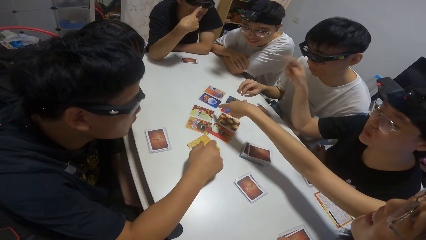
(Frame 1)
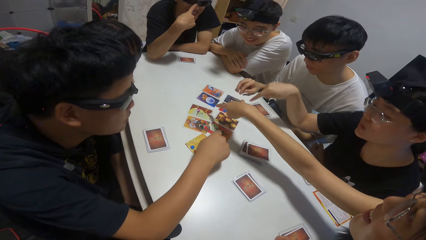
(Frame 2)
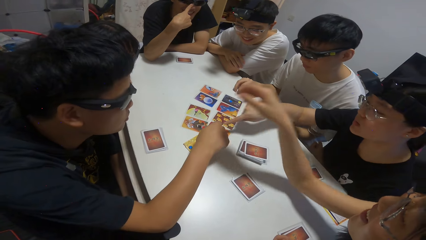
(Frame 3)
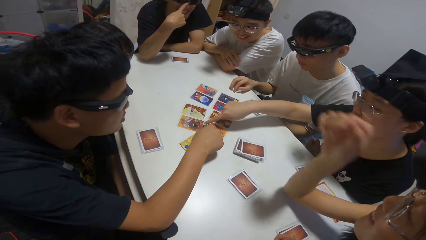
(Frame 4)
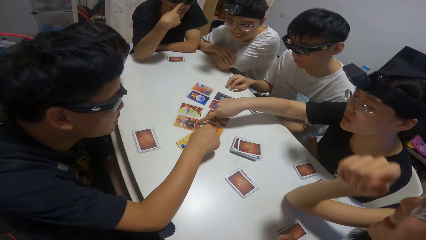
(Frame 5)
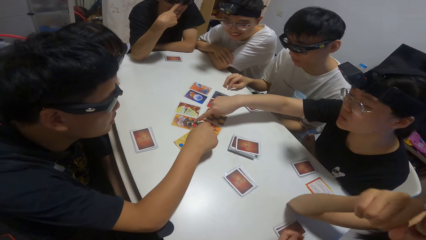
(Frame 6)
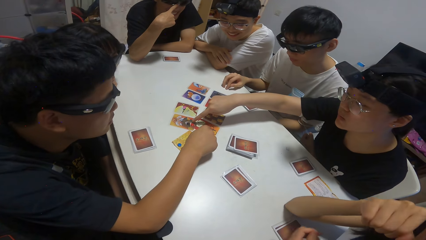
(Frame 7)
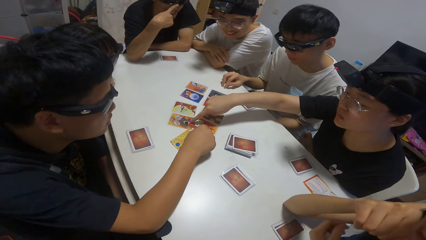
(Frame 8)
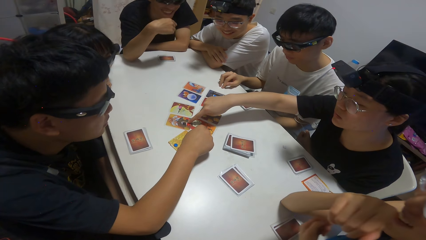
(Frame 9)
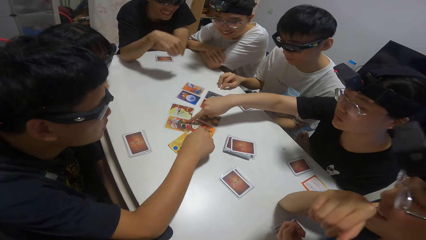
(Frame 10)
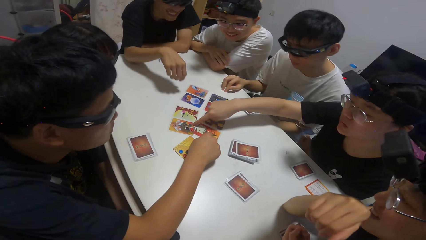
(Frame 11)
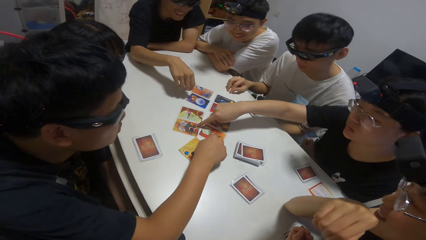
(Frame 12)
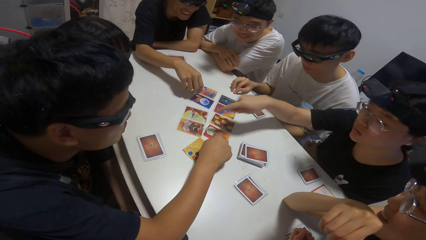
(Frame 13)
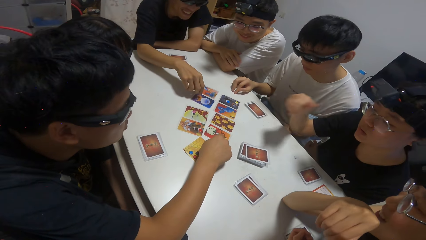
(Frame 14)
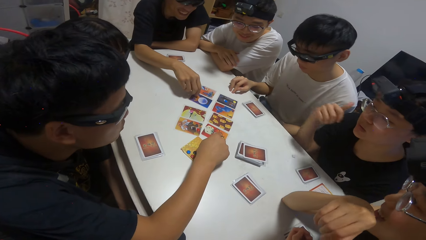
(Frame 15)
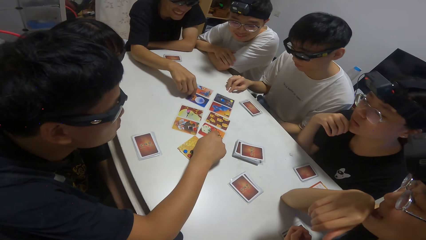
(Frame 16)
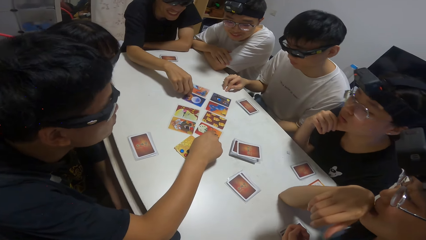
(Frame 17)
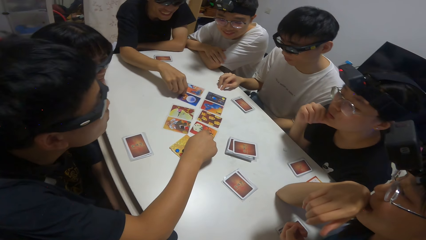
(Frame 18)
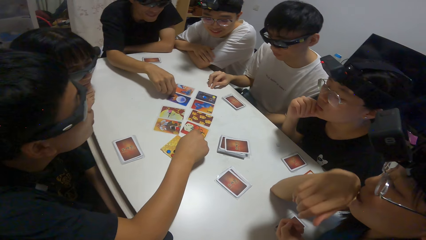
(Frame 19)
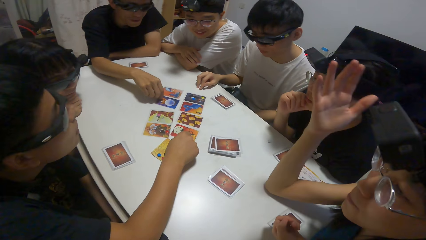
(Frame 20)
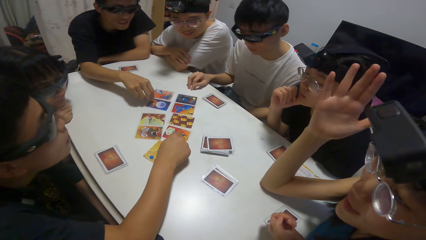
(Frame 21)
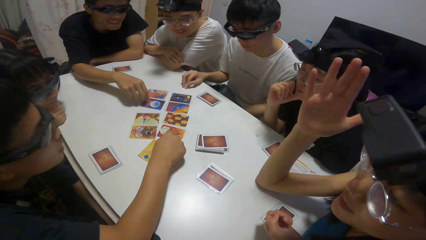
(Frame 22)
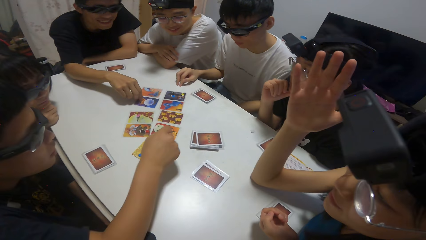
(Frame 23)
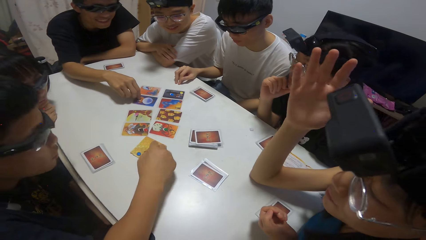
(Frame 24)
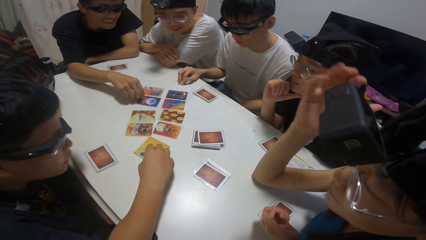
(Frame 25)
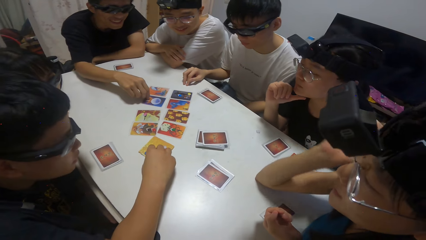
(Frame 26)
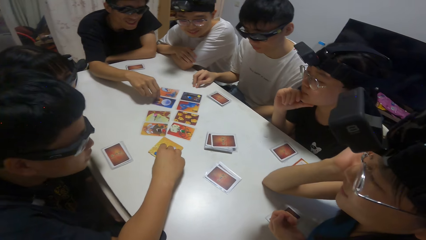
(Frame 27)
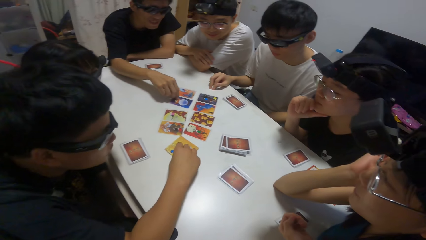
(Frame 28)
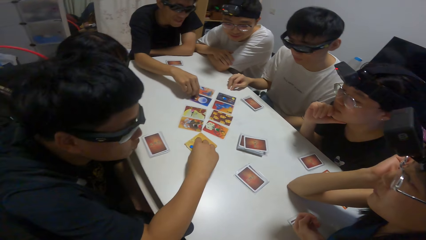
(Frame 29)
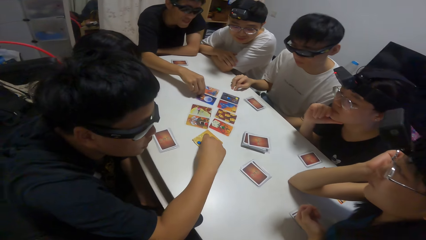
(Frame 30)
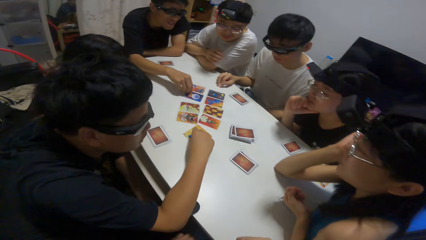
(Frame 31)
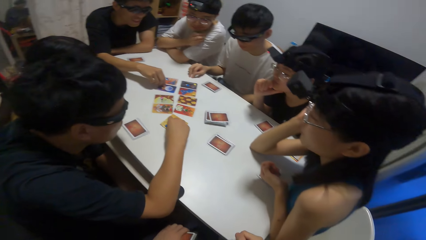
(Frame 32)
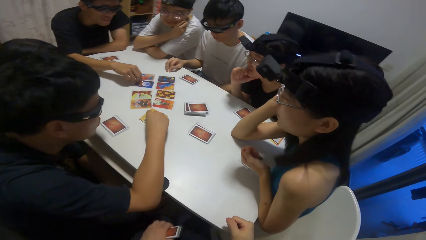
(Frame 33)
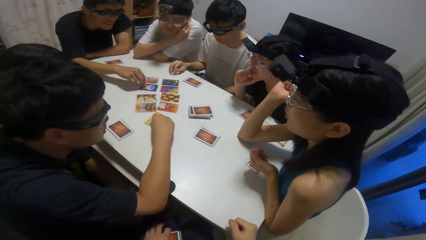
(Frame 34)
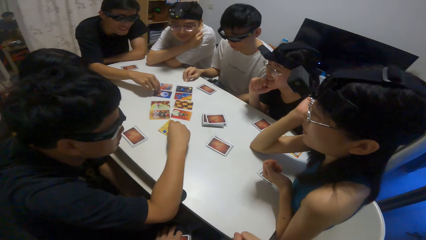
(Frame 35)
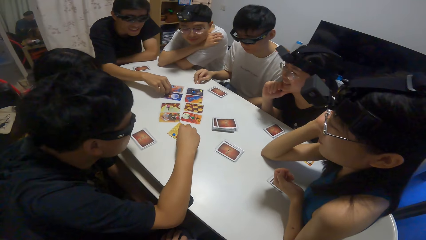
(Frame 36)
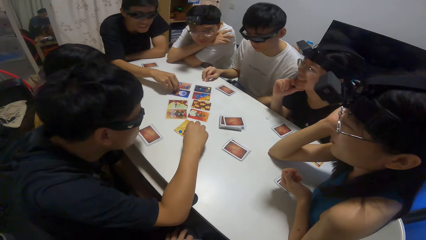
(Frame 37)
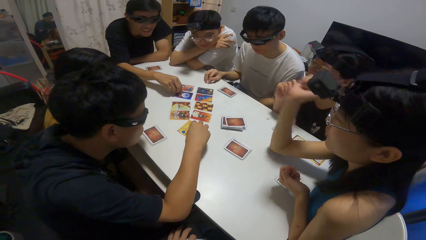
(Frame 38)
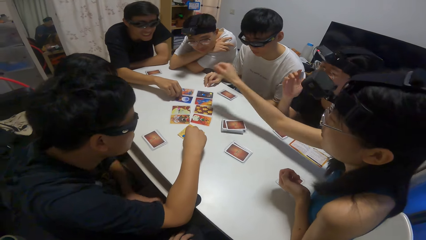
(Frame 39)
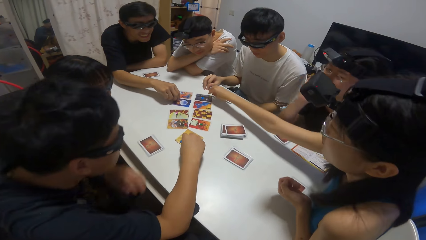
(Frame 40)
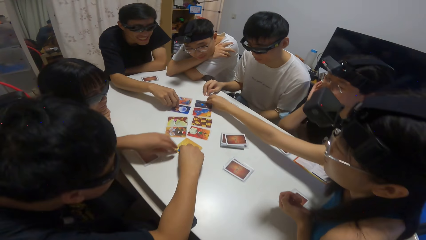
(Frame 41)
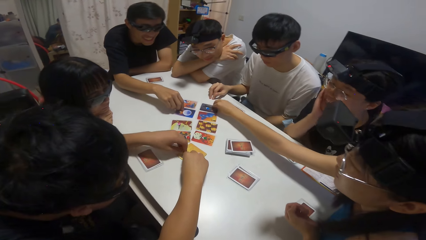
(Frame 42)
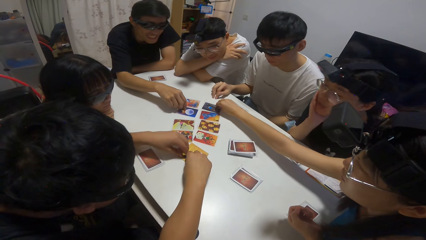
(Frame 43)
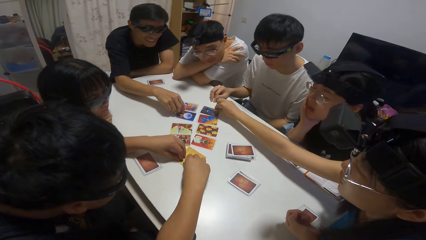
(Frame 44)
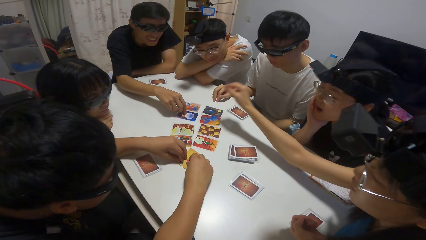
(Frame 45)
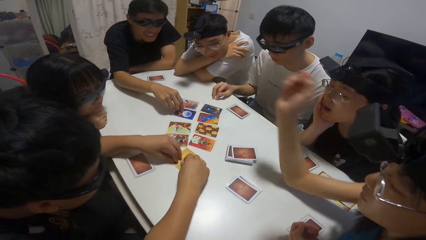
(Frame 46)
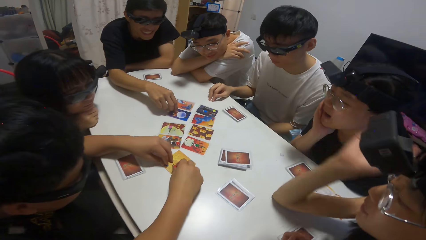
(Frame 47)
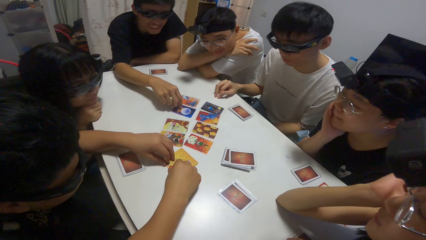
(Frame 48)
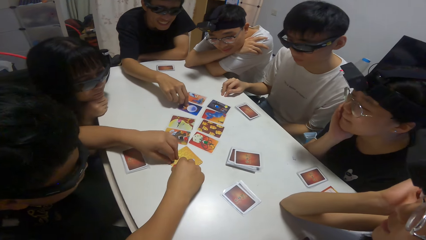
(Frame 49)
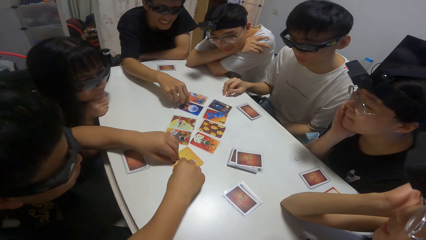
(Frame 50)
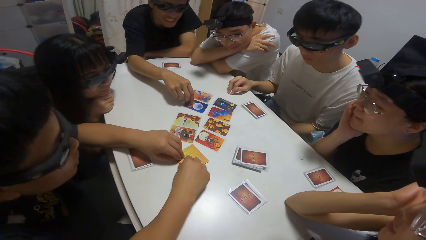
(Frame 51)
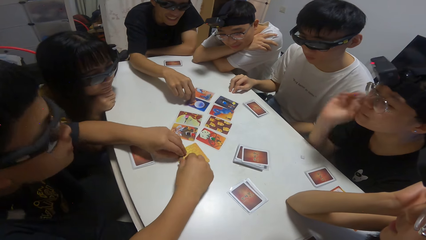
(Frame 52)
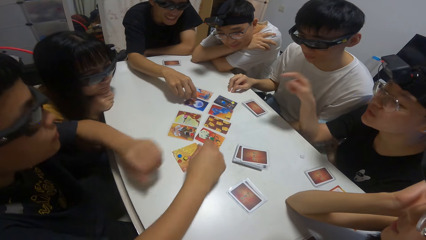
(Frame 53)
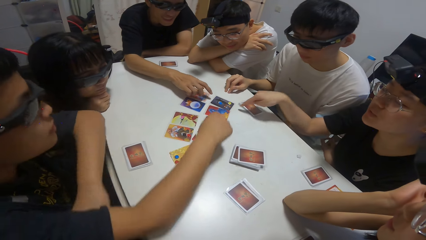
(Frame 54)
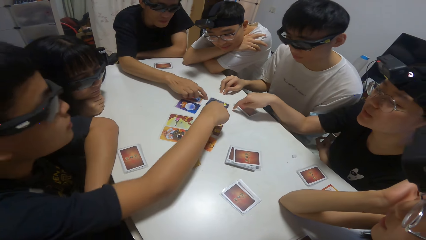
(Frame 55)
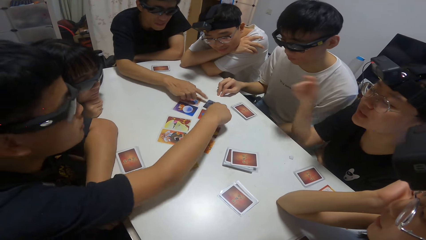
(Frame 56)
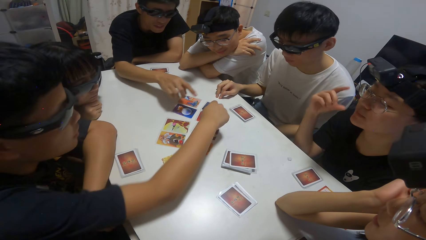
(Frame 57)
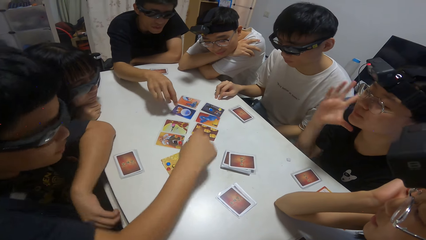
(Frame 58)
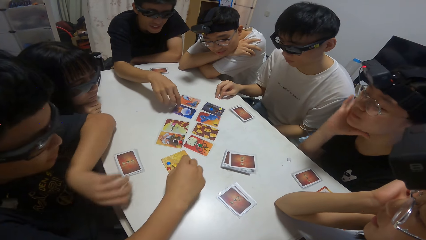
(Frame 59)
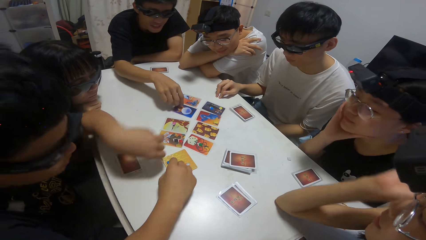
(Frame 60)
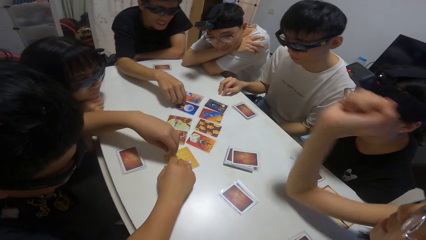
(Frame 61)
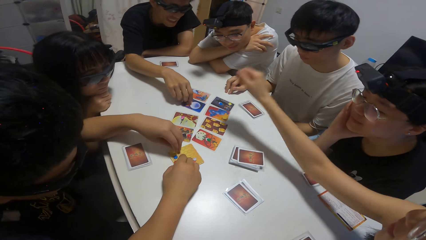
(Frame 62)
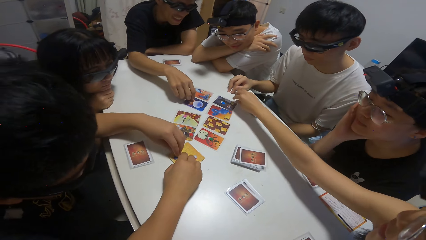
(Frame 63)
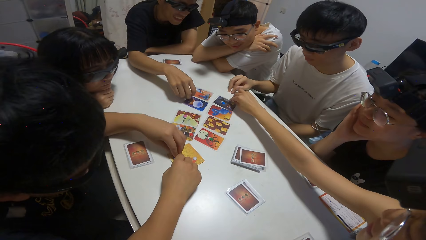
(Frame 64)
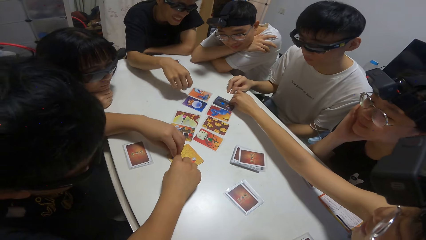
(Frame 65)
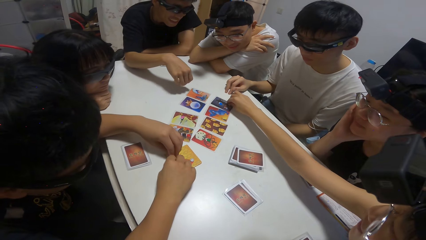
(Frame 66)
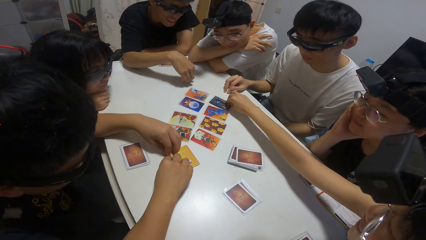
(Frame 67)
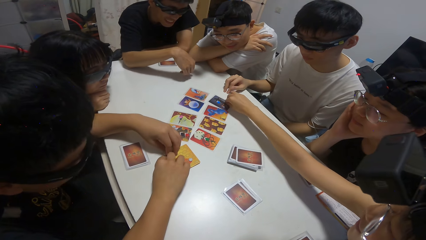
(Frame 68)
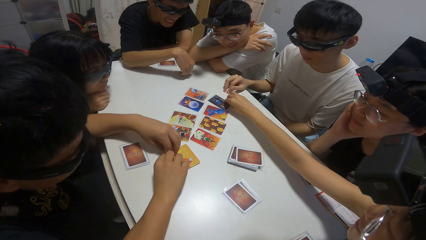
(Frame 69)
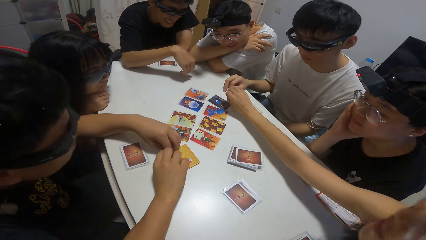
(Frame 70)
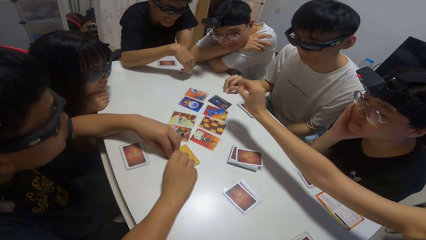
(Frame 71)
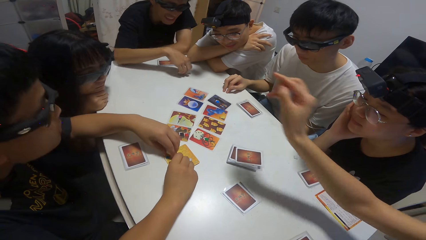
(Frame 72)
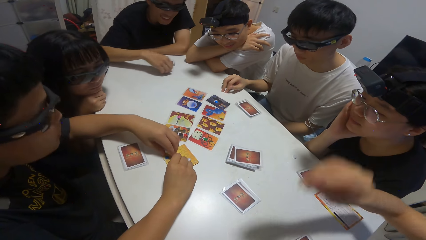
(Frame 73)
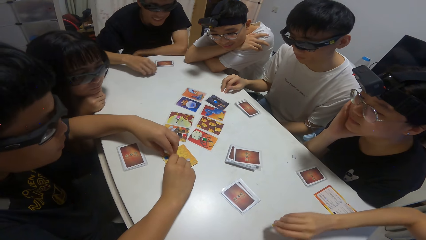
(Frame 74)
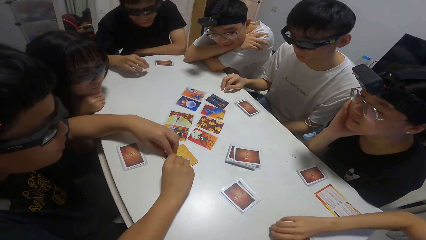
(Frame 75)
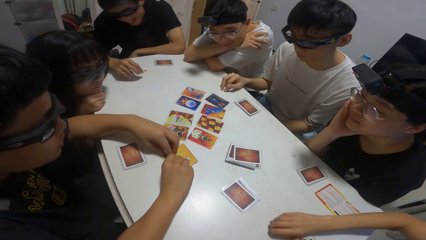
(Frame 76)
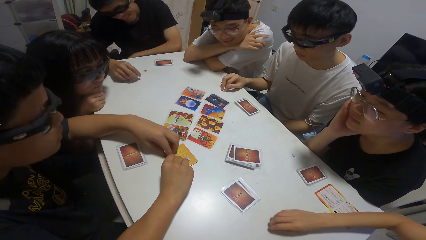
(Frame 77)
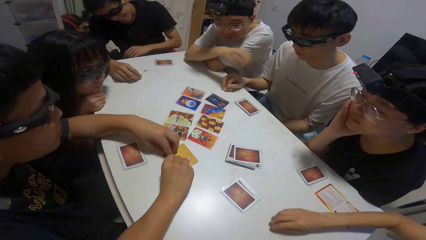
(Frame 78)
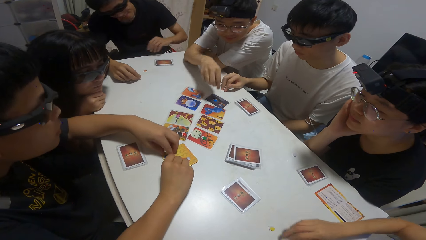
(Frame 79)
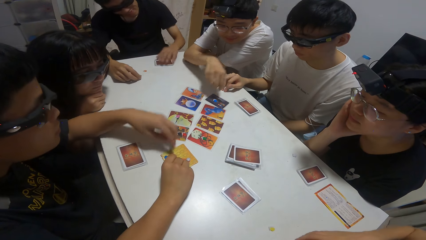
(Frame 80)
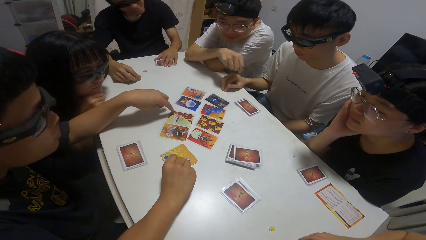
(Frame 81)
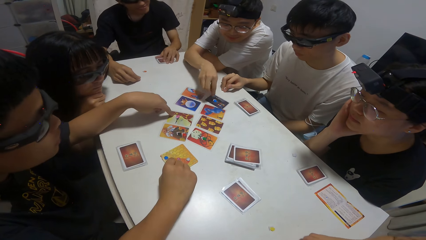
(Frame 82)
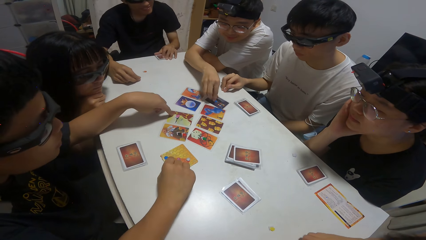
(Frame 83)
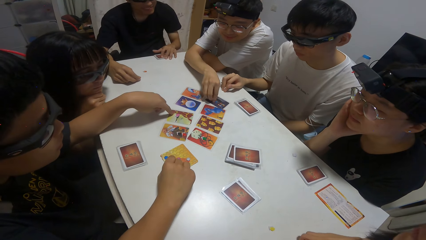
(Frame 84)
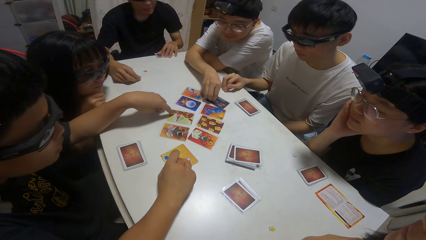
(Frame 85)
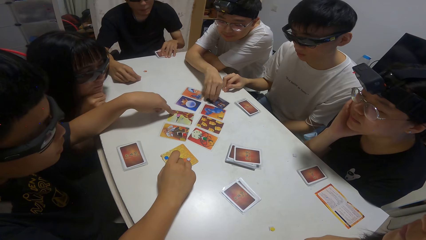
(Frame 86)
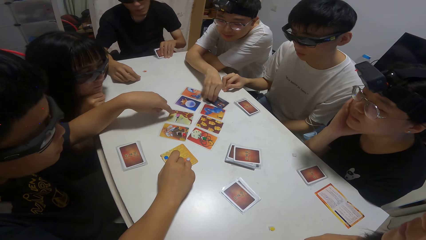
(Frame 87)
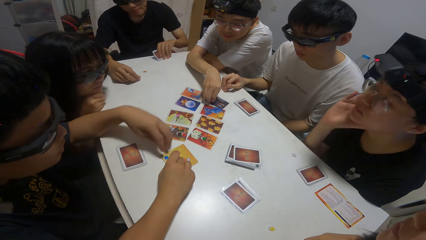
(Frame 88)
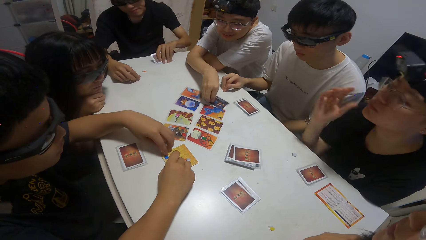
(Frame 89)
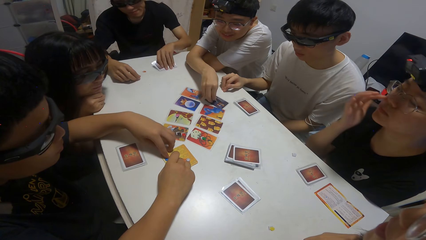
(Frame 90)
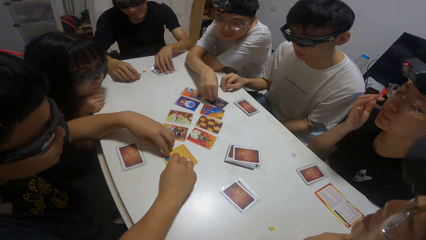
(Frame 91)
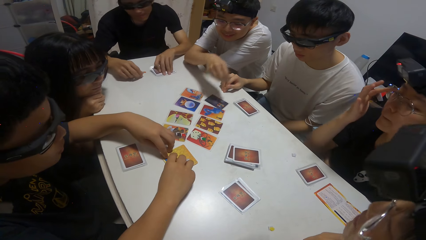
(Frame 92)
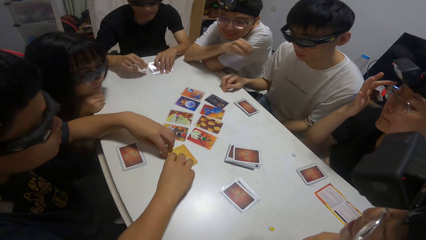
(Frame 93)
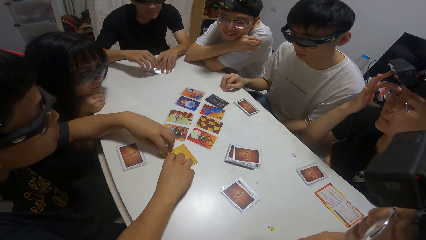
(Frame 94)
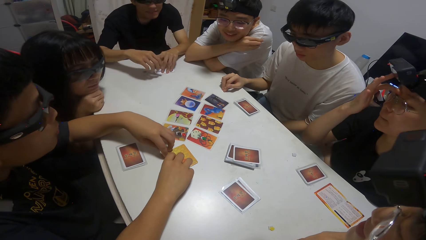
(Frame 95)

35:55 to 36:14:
A man touches a card on the table. Another man points at the playing cards. A woman touches a card on the table. Another man touches a card on the table. Another man points at the playing cards. The camera wearer raises a hand. Another woman touches a card on the table. The camera wearer points at the playing cards. Another man holds poker chips. The first man fiddles with some stones on the table. The camera wearer points at the playing cards. The other woman picks up a stone from the card. The third man picks up his card from the table. Another man picks up a stone from the card.
